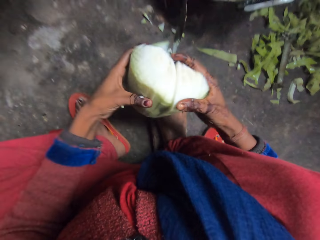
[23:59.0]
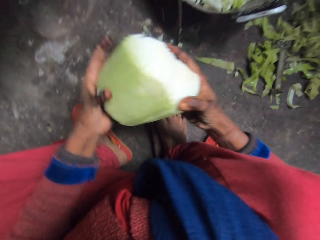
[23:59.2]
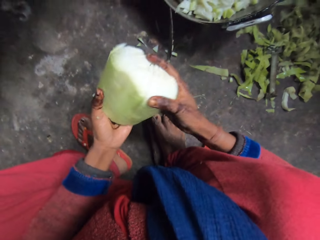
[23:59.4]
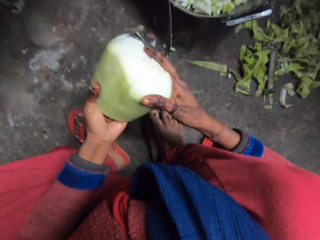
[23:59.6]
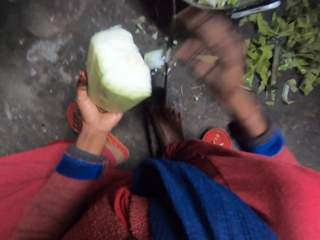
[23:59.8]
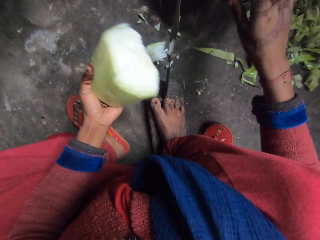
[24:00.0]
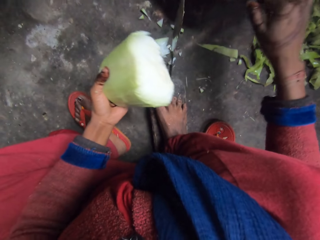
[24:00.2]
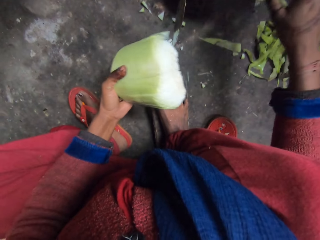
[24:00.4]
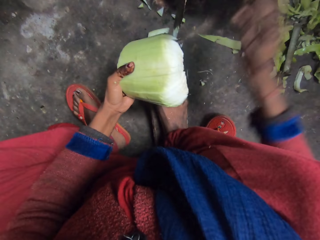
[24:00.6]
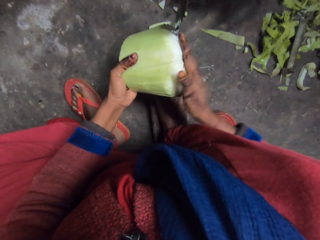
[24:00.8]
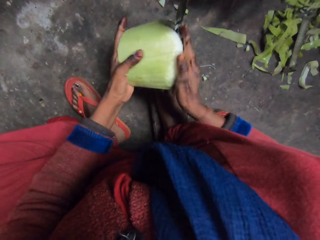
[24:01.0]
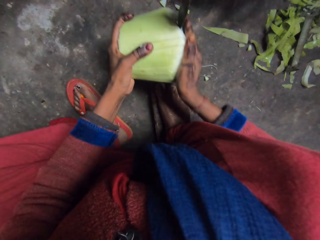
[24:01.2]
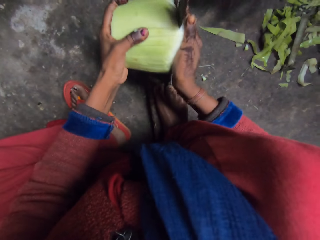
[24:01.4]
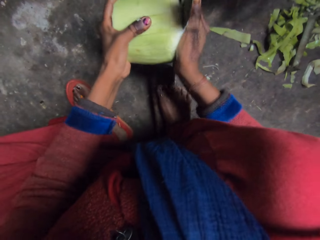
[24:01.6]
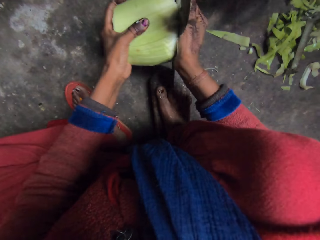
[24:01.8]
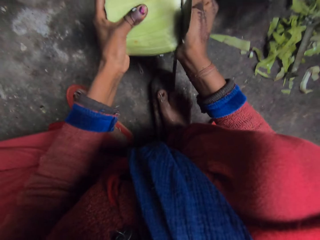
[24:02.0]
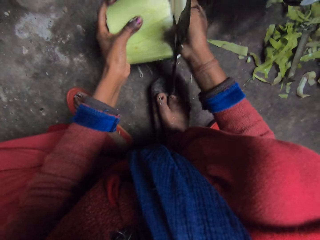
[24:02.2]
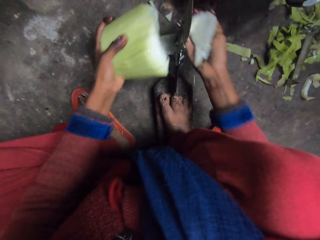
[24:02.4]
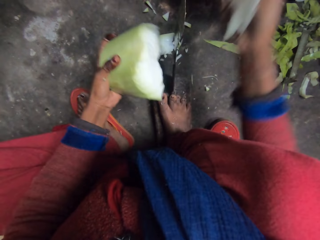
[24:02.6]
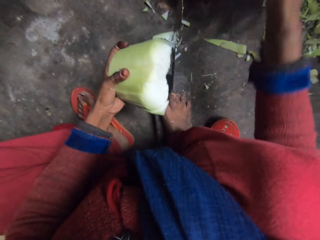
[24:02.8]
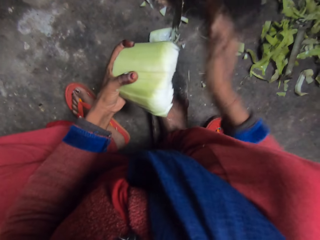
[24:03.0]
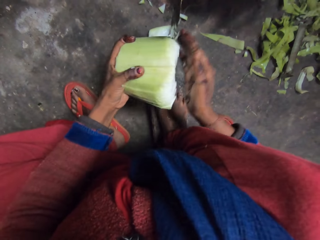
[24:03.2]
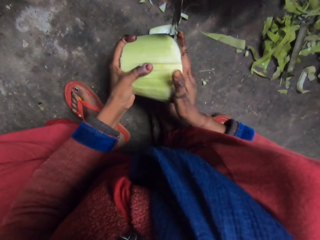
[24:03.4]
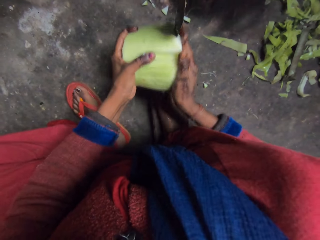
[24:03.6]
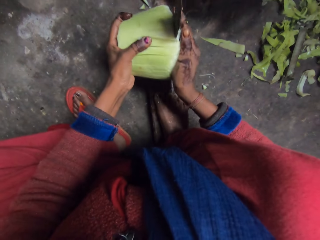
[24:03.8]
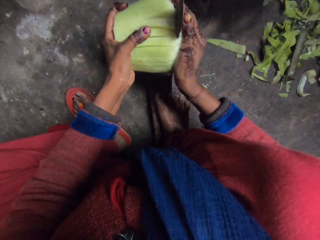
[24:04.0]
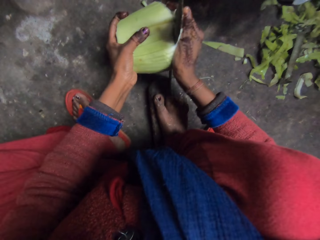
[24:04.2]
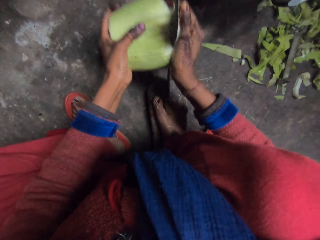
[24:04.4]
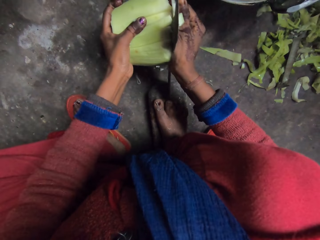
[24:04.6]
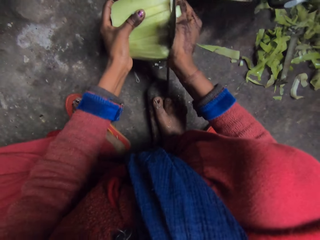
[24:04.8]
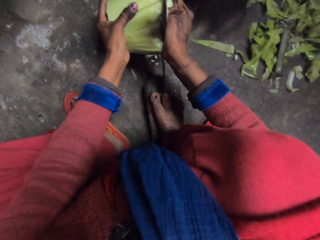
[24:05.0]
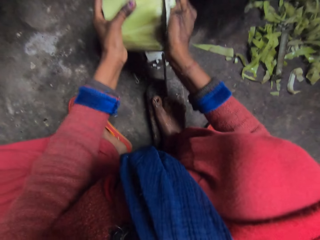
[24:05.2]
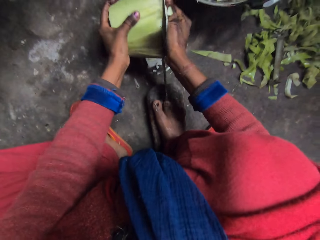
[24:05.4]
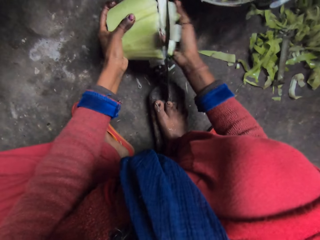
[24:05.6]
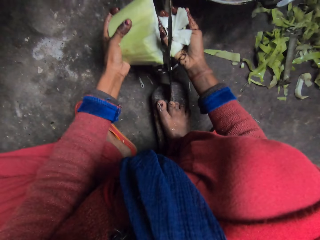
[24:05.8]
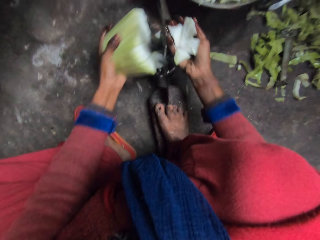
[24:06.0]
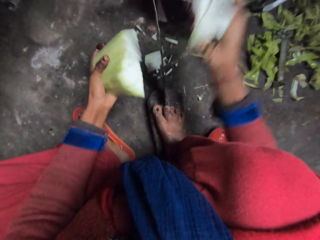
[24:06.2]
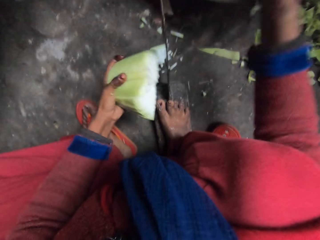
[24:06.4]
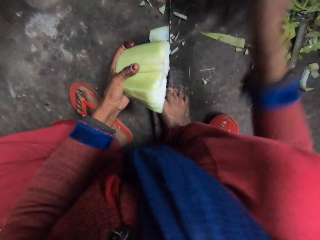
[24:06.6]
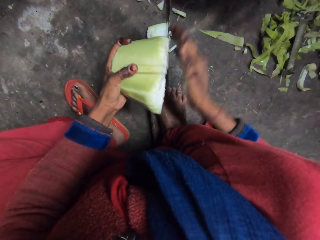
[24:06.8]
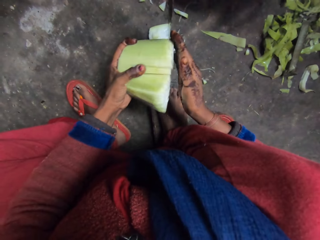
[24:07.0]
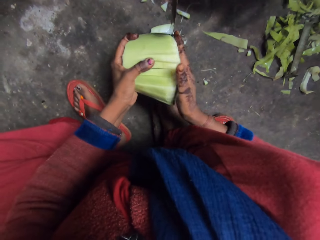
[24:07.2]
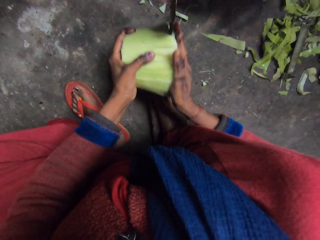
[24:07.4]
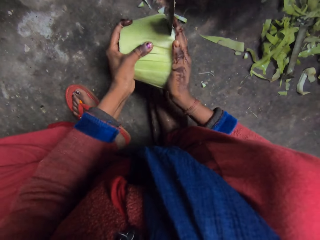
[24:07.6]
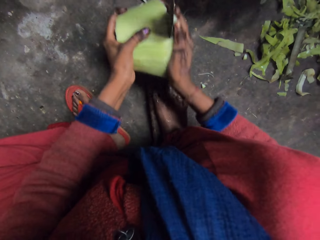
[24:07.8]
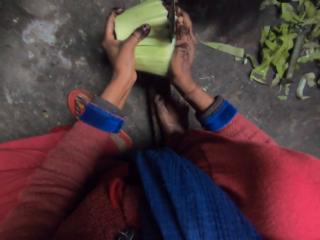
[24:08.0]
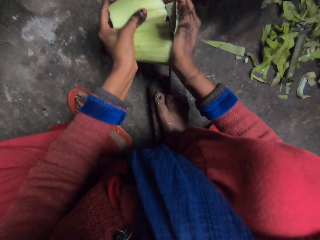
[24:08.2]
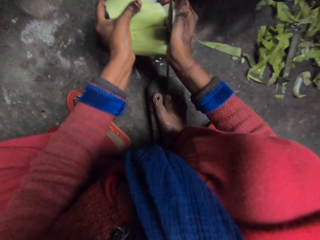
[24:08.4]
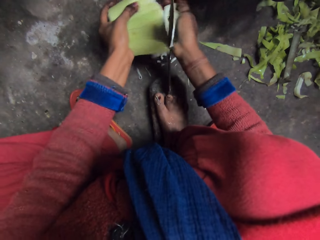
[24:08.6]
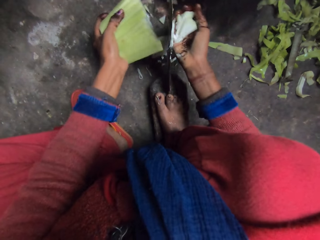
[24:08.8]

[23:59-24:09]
The camera wearer changes the angle of the cucumber. They slice the cucumber. They drop the cut cabbage or cucumber in a pan. They cut the cabbage with the knife. They drop the cut cabbage in the pan. They cut the cabbage with the knife.

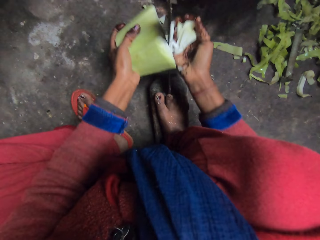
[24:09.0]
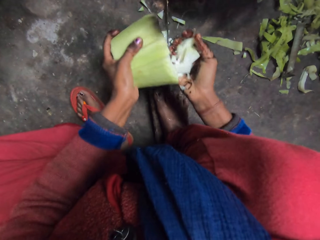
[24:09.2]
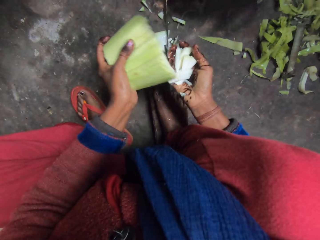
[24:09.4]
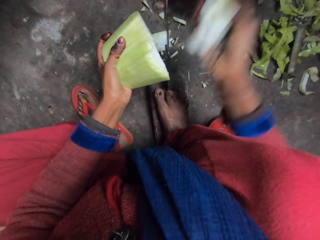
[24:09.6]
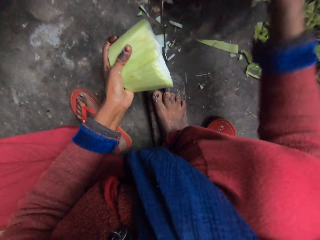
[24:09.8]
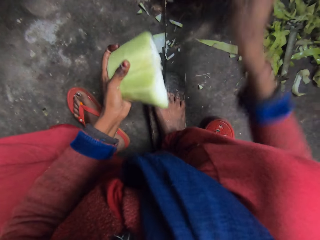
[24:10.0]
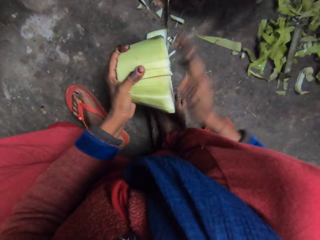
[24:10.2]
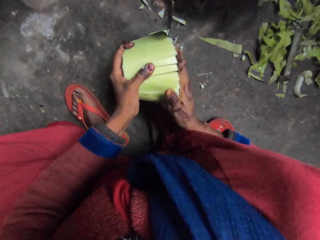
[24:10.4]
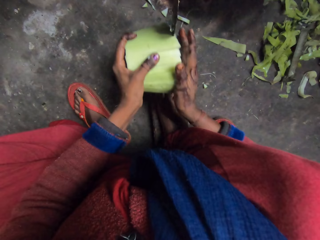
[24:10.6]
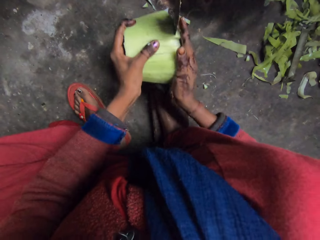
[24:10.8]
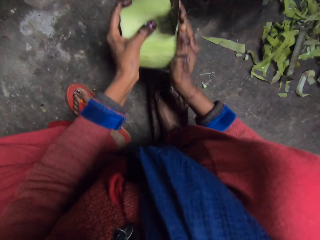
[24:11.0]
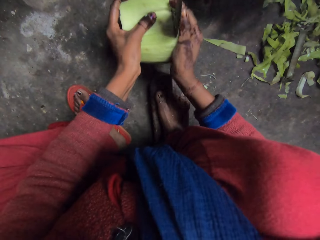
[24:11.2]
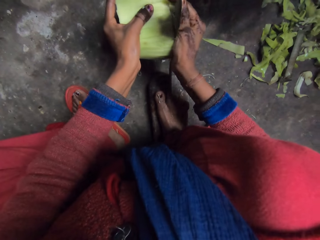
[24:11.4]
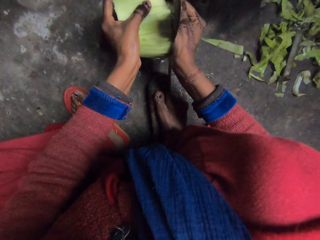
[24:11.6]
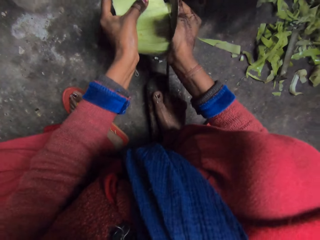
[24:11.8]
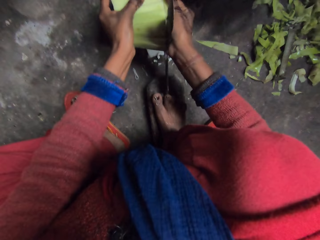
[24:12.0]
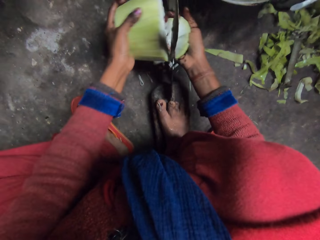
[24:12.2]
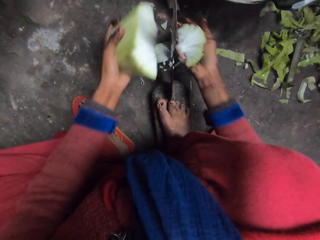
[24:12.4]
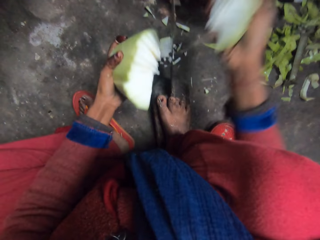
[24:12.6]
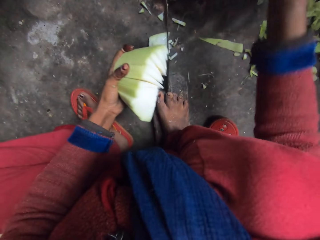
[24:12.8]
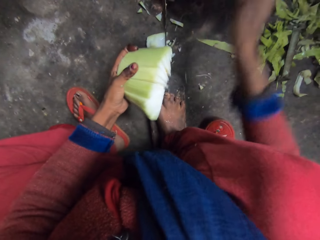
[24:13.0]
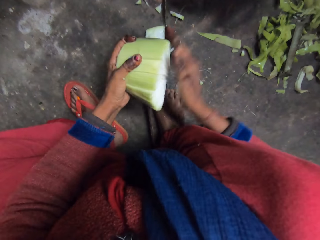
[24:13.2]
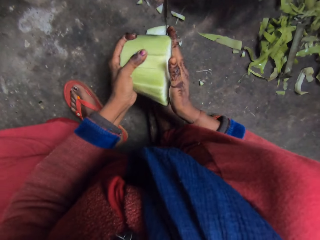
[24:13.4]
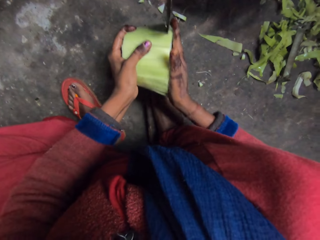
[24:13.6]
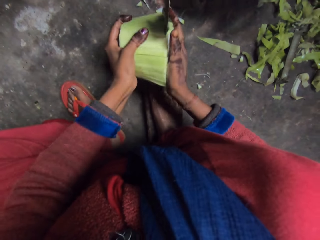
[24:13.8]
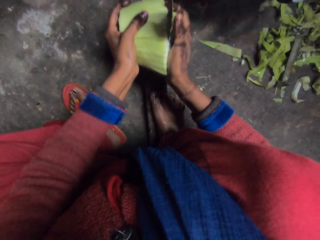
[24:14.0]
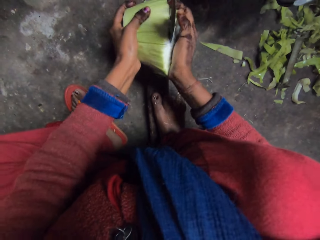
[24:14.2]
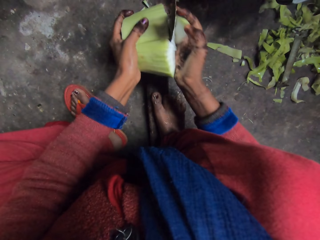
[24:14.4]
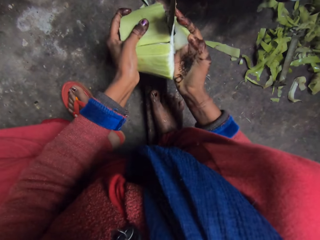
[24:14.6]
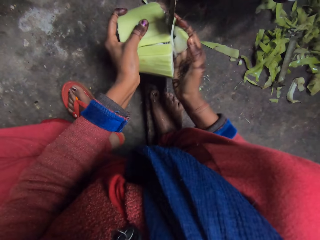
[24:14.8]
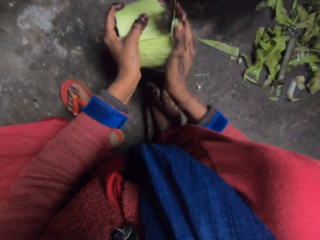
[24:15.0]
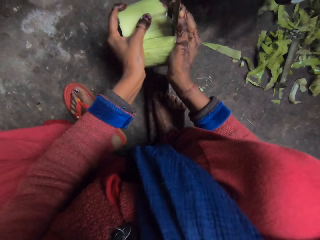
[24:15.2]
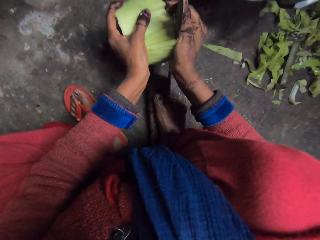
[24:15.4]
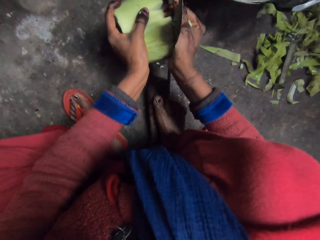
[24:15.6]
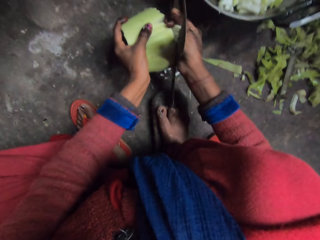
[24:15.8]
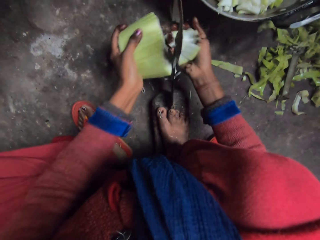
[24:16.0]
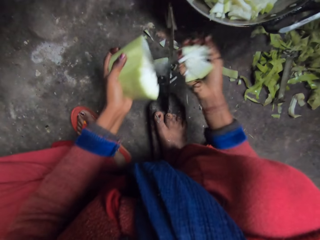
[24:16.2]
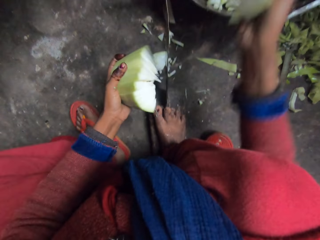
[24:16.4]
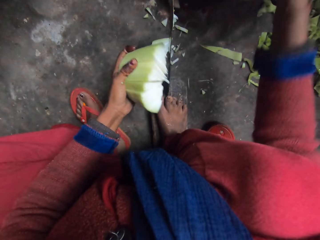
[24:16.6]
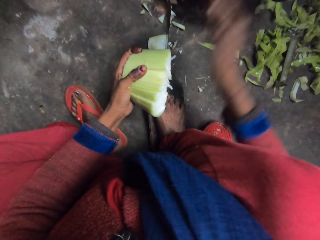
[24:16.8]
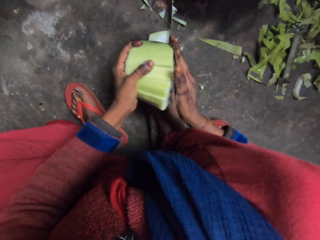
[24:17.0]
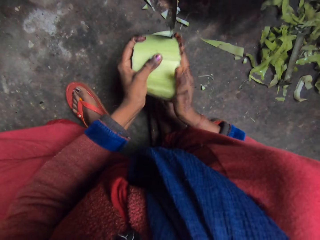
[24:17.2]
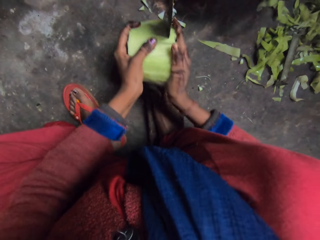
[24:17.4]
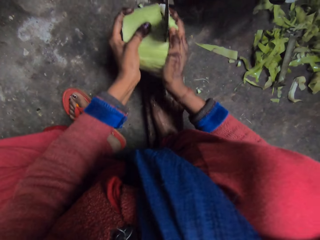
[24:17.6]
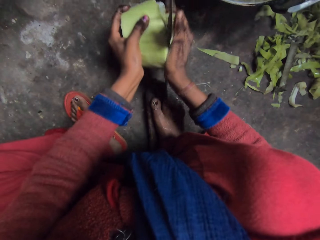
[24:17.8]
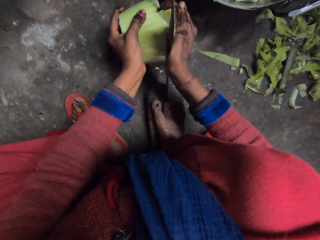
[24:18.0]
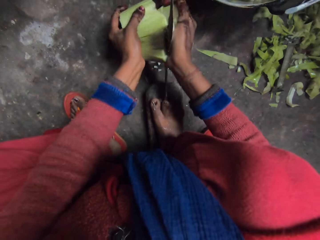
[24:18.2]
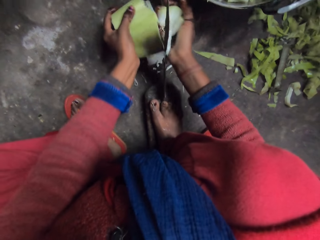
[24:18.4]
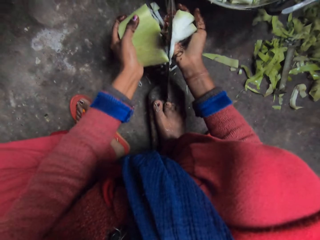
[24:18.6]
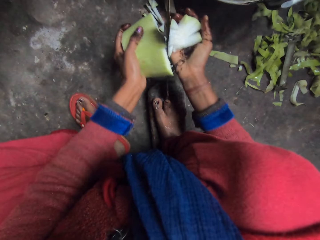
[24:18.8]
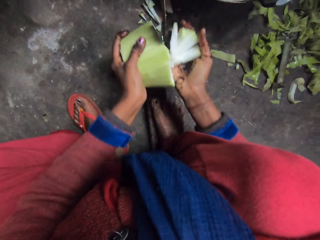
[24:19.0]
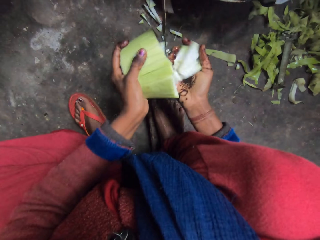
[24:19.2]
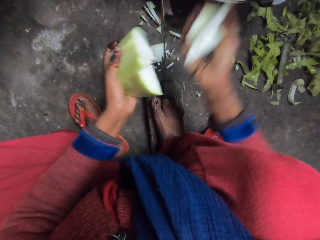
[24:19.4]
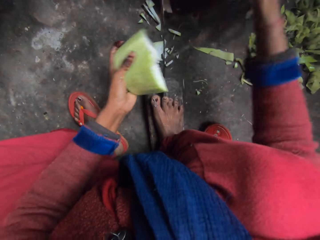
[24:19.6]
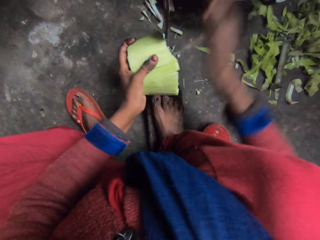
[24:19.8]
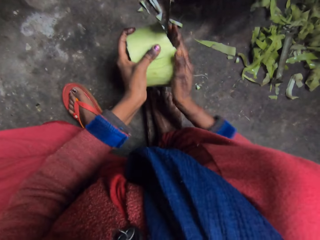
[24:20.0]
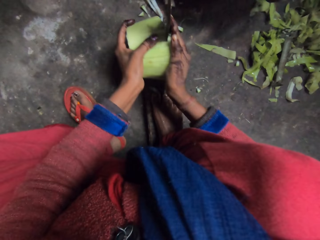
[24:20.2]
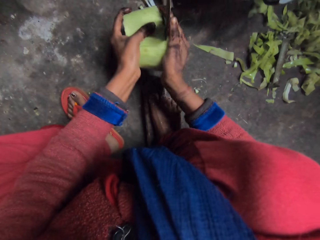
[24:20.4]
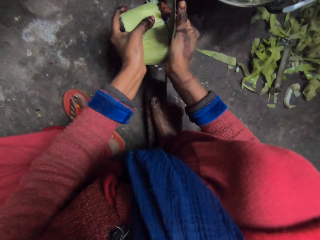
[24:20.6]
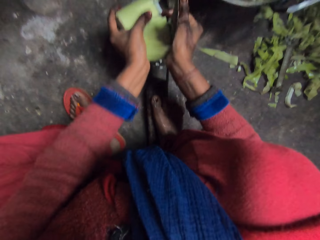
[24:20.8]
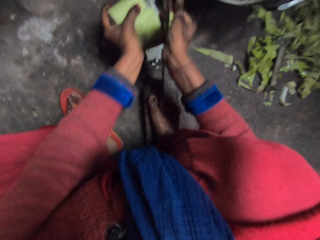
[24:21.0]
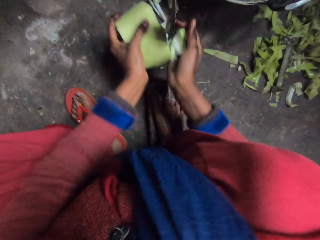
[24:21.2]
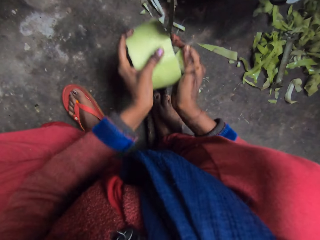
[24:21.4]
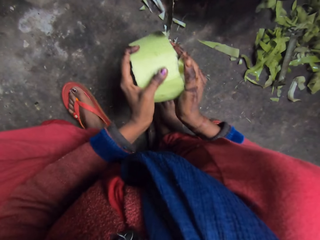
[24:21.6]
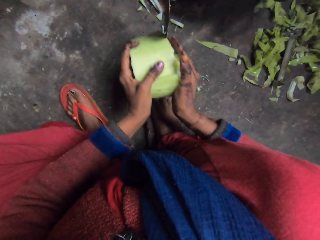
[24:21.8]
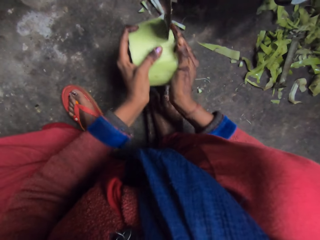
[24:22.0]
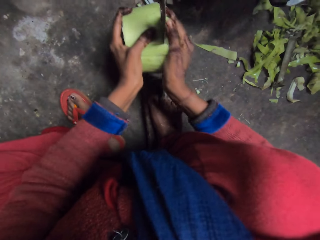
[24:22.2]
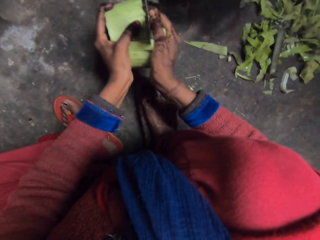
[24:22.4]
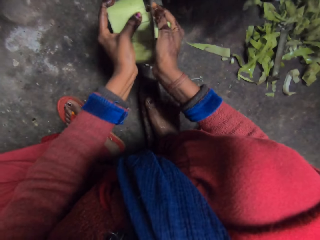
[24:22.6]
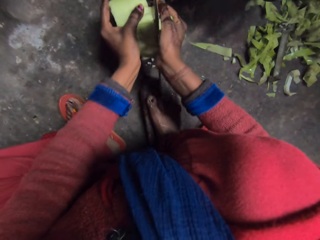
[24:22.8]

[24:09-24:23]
The camera wearer drops the cut cabbage or cucumber in a pan. They cut the cabbage with the knife. They drop the cut cabbage in the pan. They cut the cabbage with the knife. They drop the cut cabbage in the pan. They cut the cabbage with the knife. They drop the cut cabbage in the pan. They cut the cabbage with the knife.
